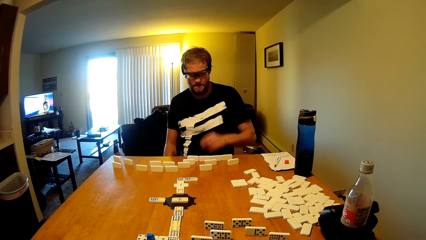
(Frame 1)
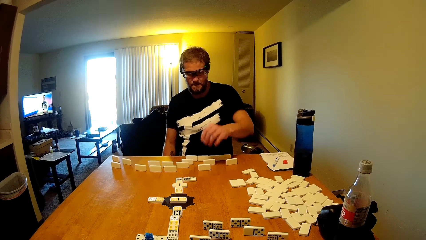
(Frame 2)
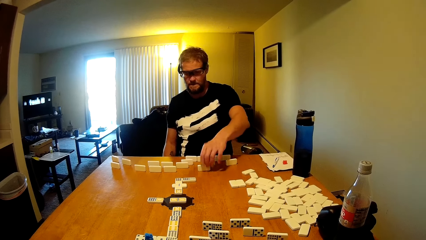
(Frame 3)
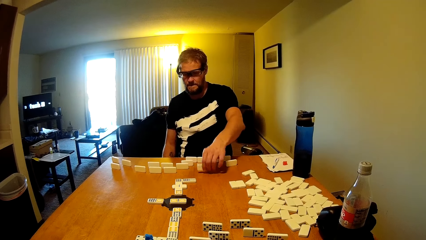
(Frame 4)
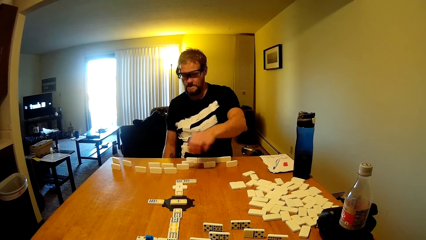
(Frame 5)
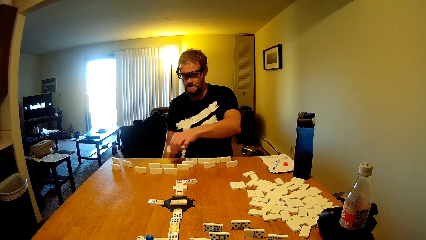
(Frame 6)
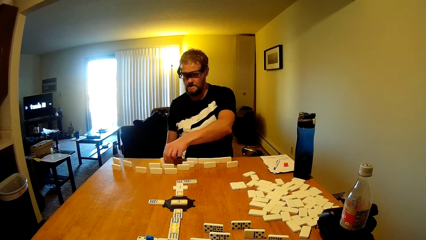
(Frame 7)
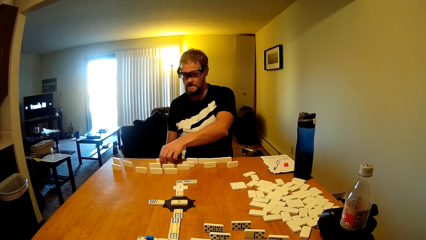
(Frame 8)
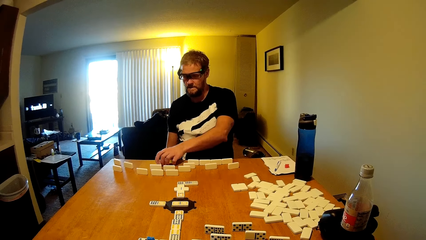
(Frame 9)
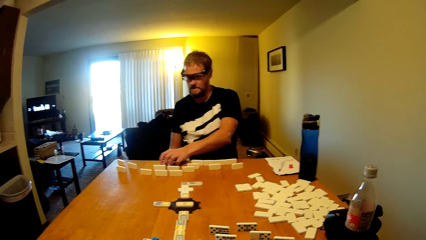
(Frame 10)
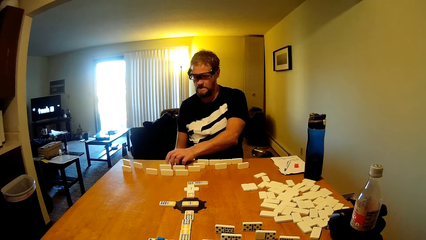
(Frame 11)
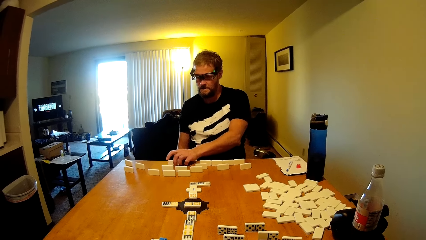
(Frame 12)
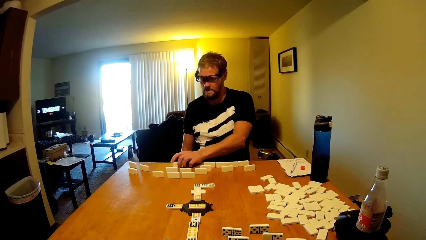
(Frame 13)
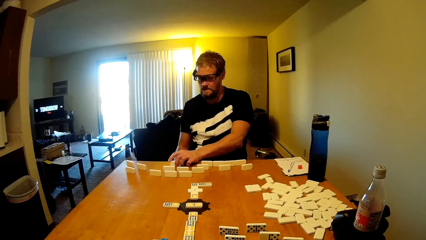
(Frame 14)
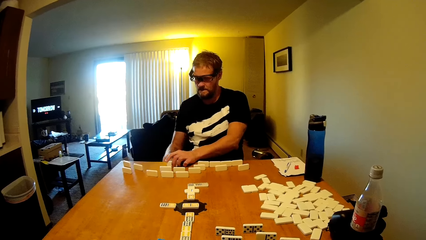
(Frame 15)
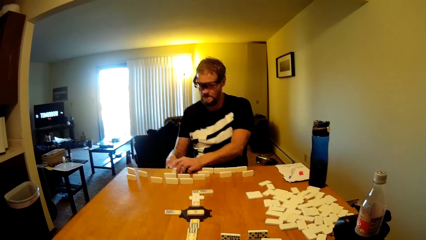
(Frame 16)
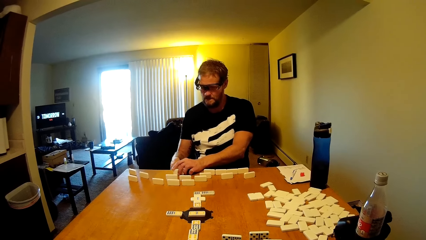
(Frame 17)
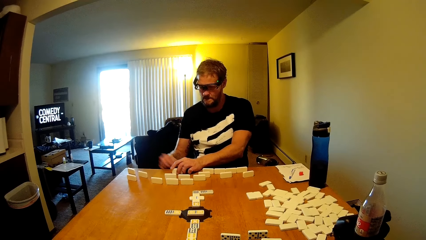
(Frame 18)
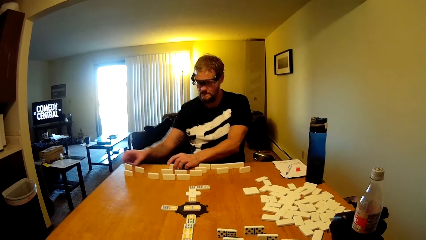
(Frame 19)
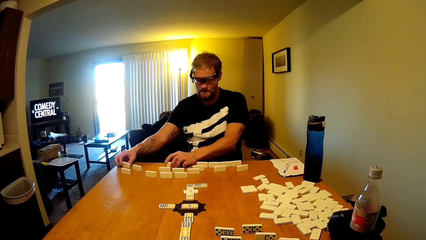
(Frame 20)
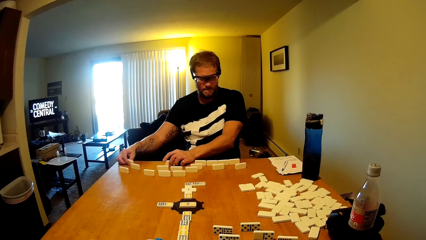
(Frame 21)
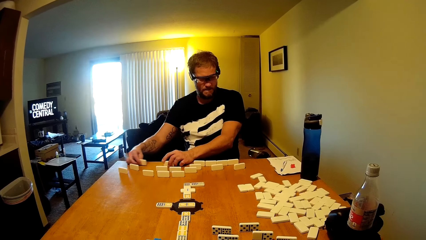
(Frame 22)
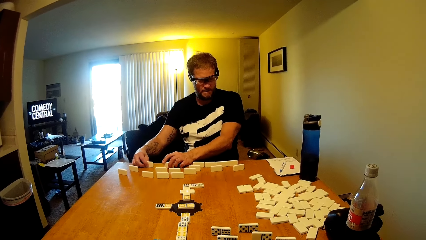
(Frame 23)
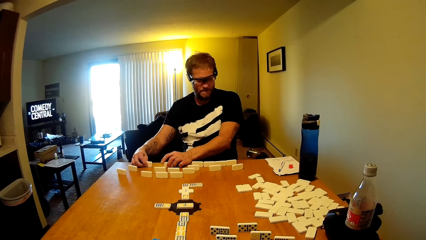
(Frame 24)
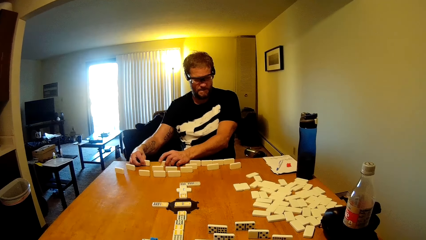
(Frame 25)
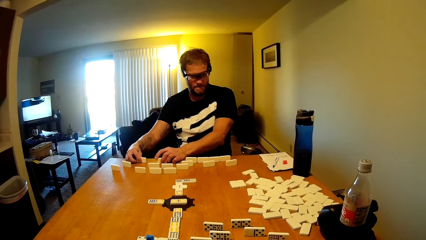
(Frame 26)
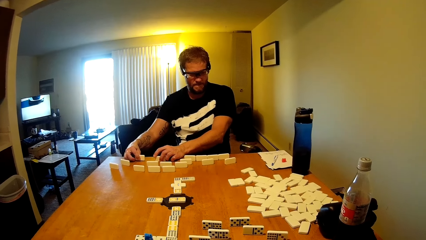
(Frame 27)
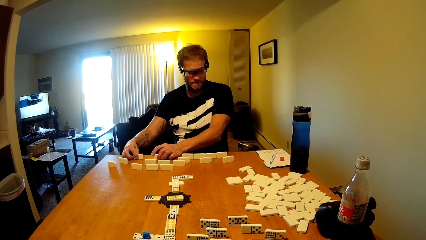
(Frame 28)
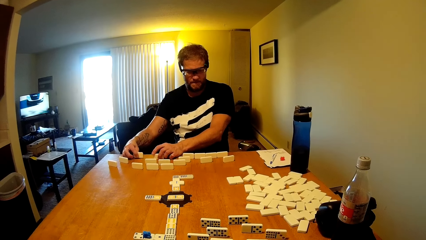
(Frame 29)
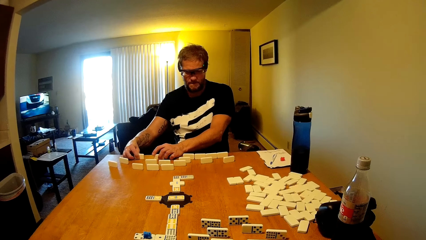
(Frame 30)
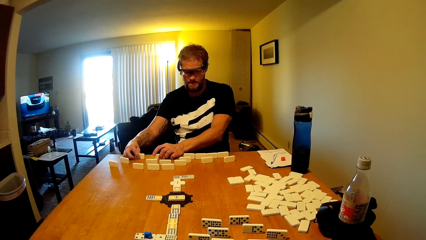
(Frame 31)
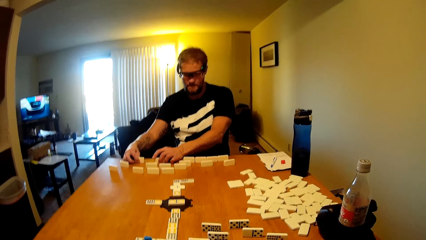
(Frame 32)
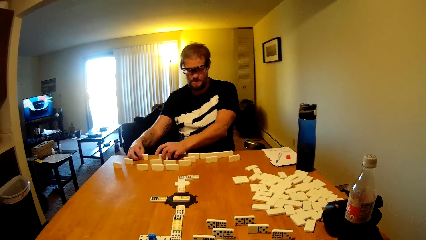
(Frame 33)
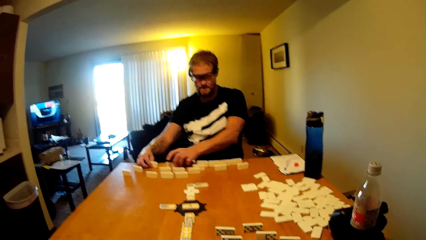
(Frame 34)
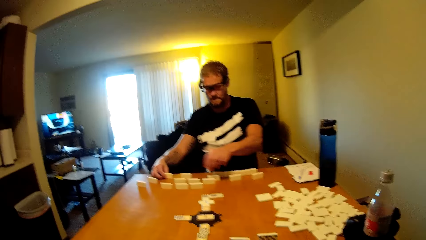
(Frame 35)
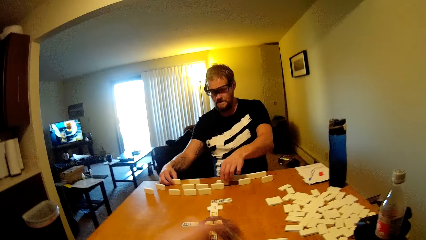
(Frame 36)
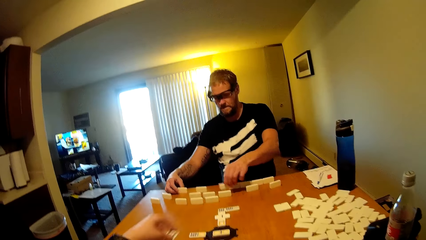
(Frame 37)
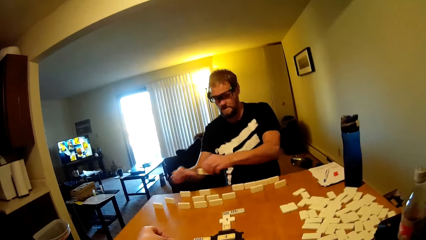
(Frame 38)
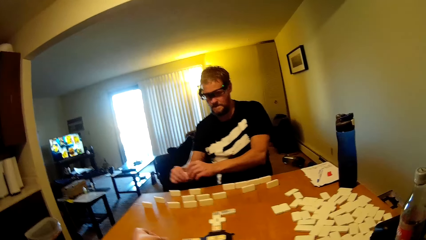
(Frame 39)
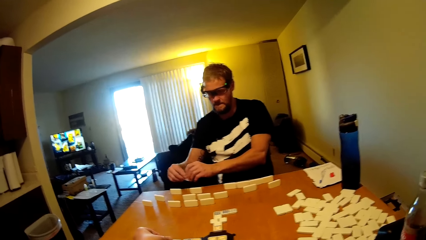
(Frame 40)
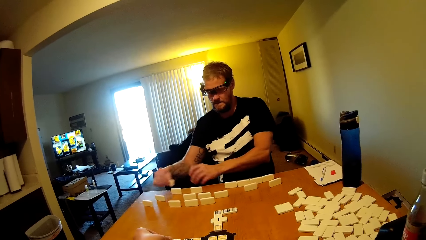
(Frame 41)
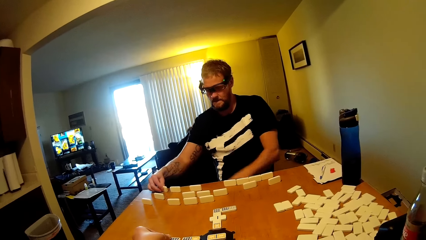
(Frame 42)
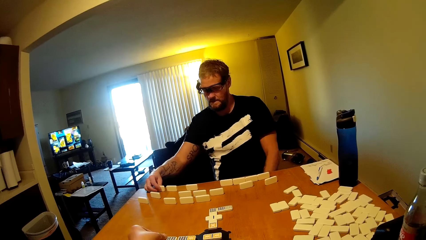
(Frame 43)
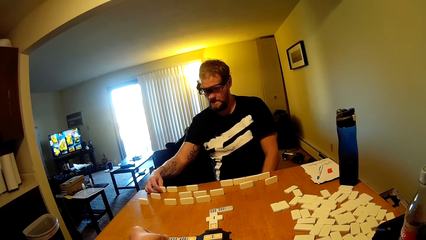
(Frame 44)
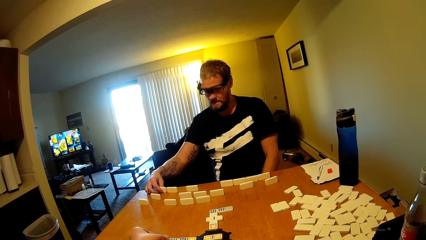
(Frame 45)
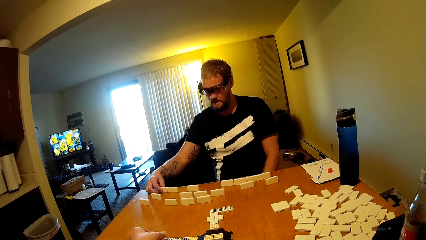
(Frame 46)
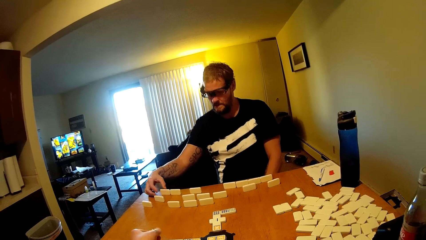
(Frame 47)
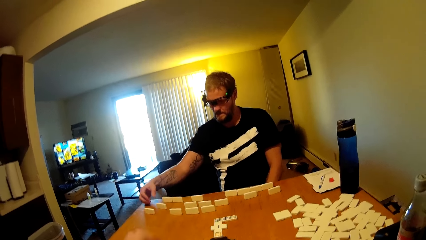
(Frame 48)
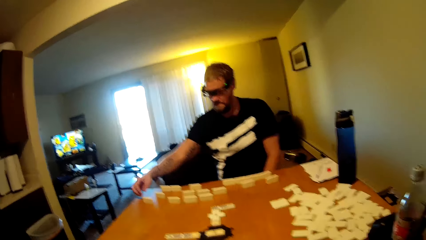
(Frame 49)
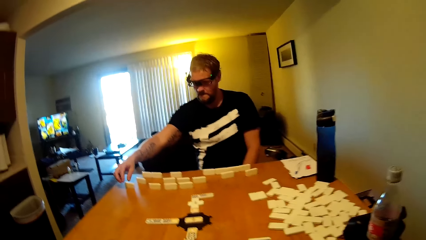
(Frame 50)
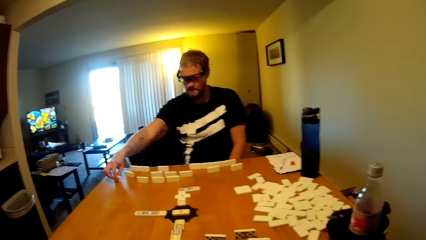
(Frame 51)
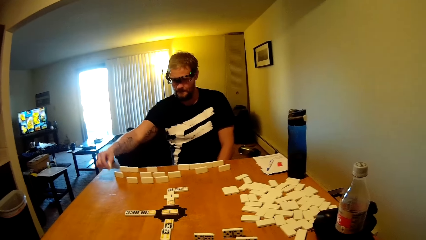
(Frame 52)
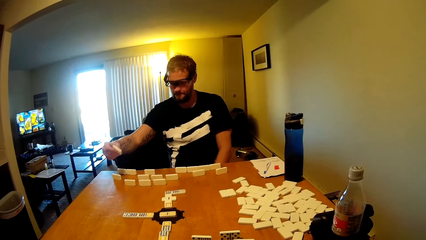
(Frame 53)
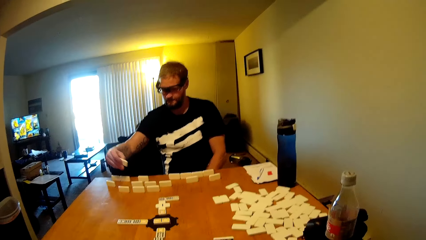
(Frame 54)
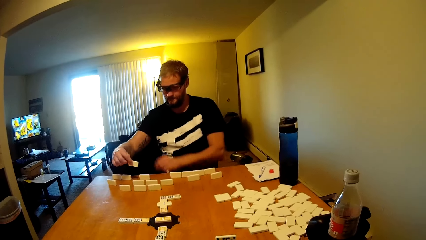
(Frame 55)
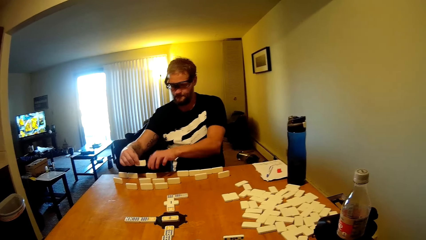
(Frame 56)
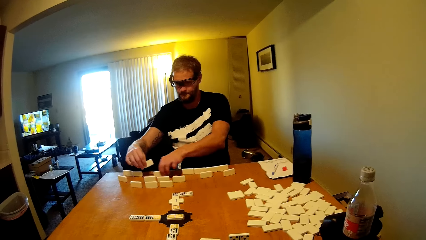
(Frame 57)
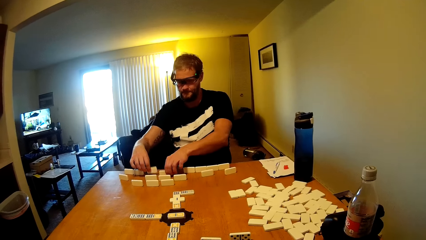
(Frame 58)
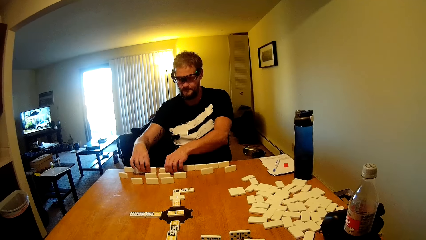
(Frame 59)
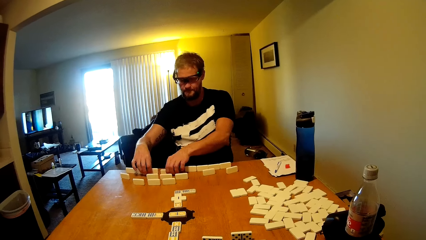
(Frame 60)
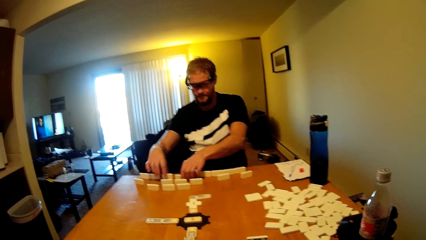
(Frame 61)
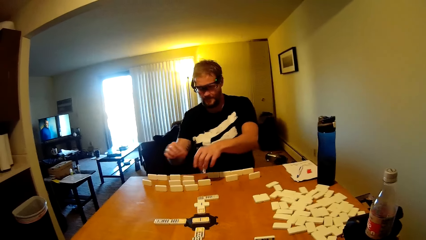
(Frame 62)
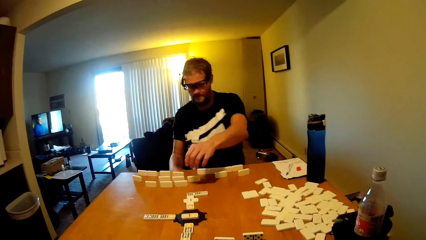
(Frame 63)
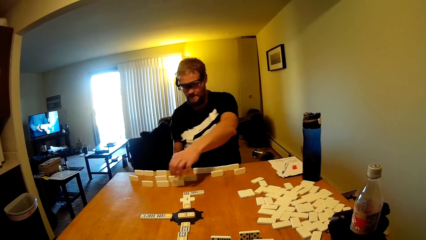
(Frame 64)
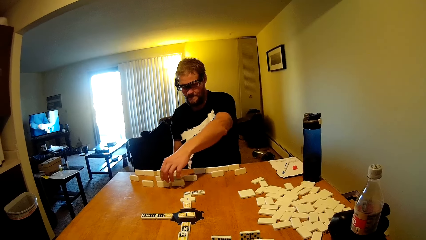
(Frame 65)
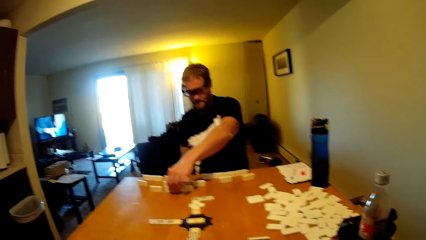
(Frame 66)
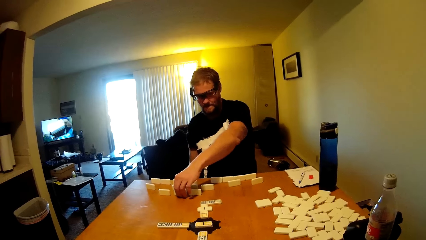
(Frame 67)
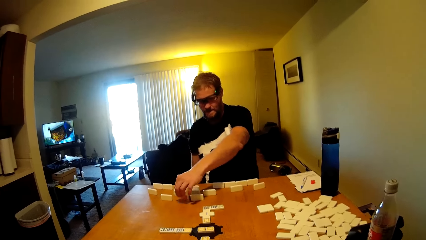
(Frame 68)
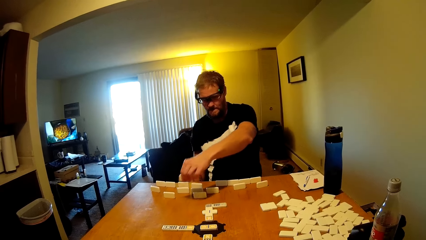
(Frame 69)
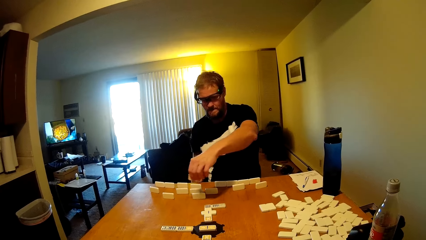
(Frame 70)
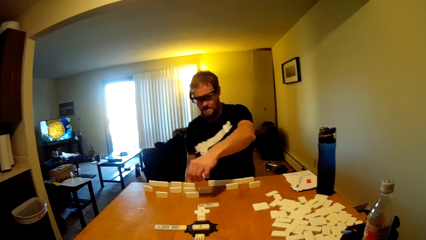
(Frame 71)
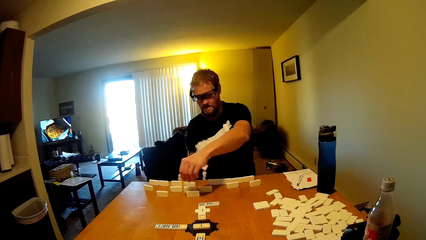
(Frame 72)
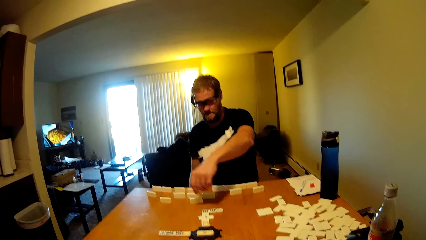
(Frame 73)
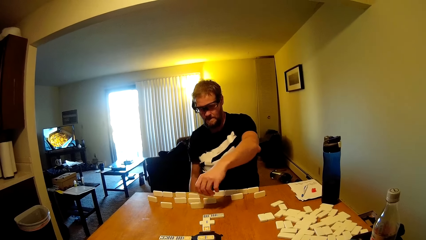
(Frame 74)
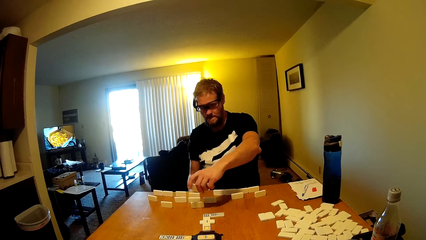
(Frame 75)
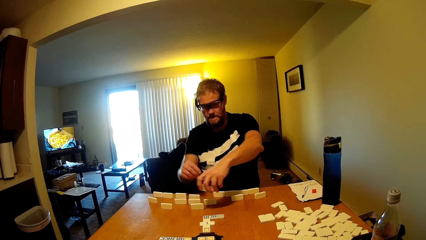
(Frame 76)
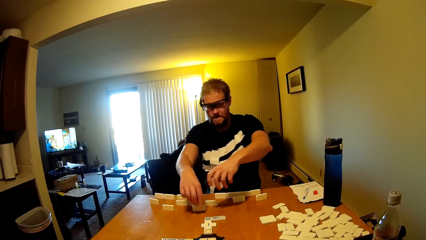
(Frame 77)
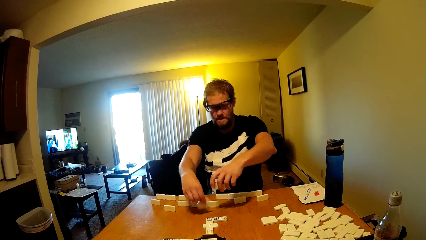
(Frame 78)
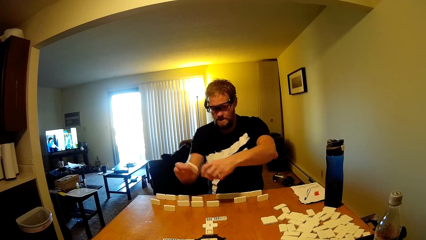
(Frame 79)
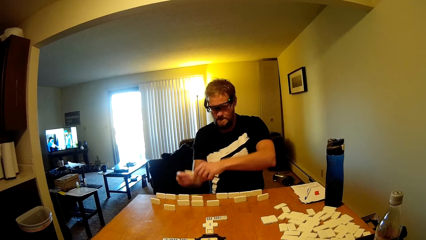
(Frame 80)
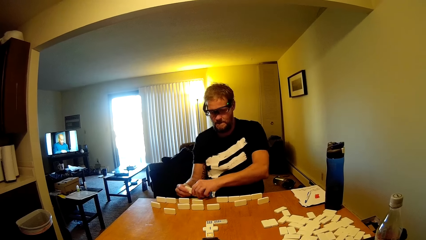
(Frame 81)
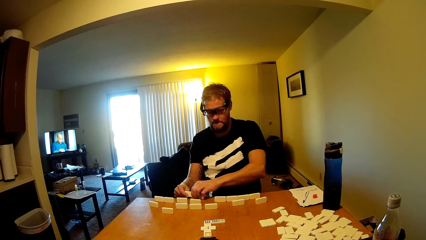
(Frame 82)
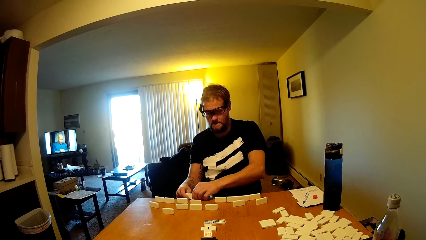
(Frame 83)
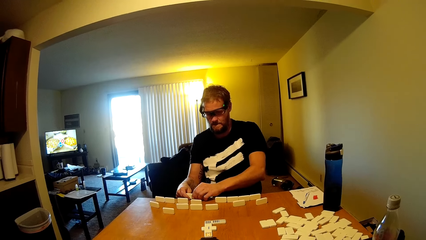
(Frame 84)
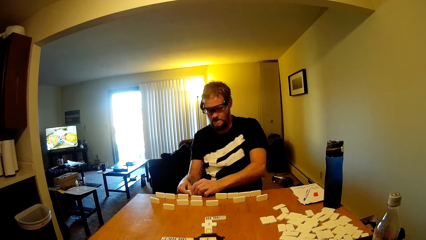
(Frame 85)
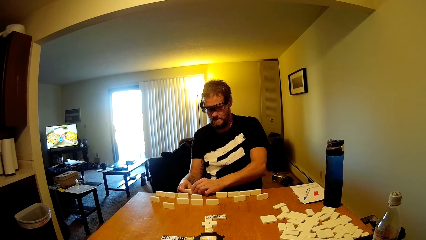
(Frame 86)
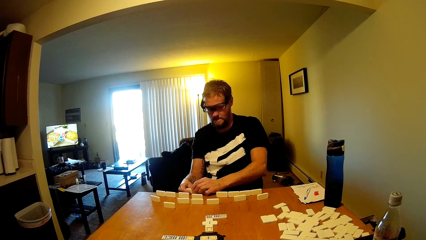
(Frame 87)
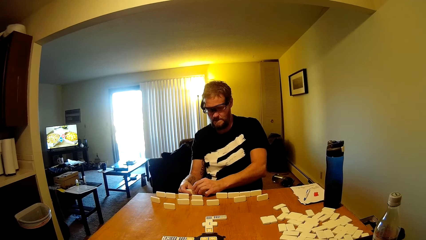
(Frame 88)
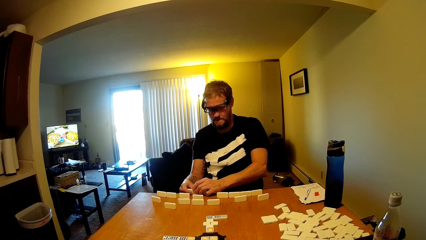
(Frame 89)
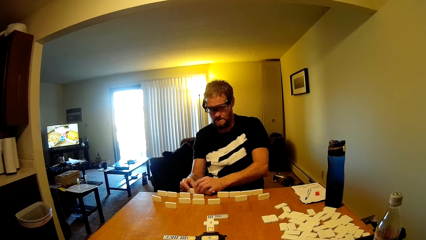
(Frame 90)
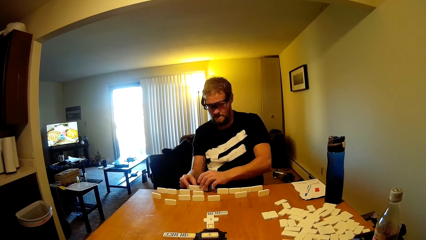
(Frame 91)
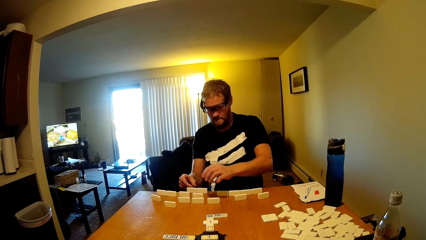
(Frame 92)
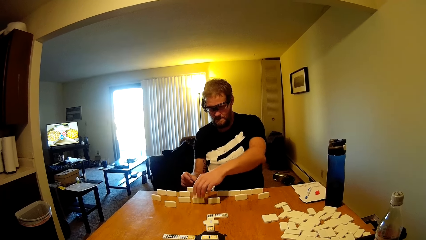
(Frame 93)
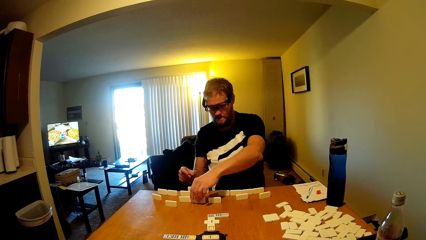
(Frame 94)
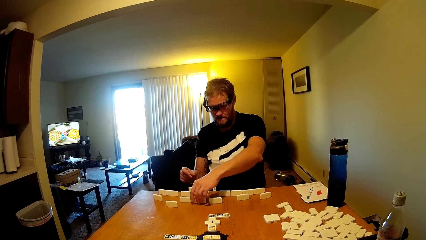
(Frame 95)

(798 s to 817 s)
A person picks up the domino tile. The person places the domino tile on the table and arranges the domino tile on the table. The camera wearer plays the domino tile. The person takes the dominoes card and puts the dominoes card on the table.
